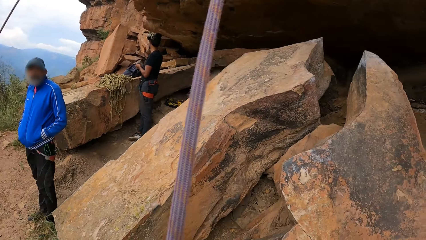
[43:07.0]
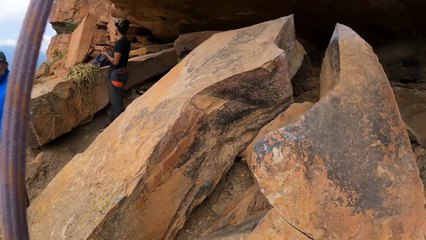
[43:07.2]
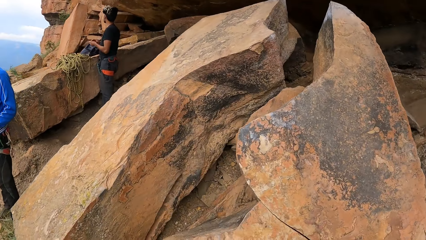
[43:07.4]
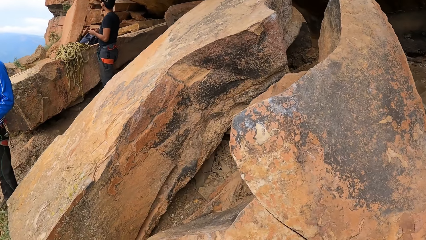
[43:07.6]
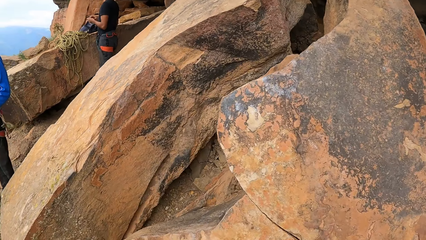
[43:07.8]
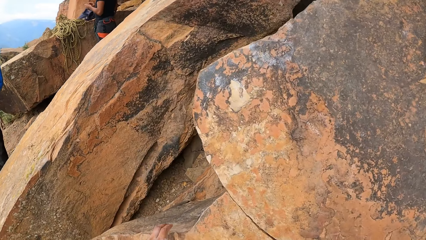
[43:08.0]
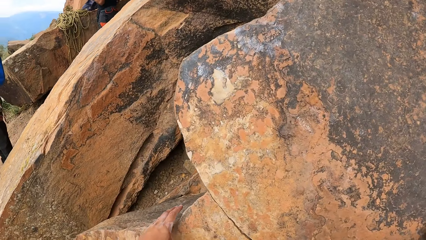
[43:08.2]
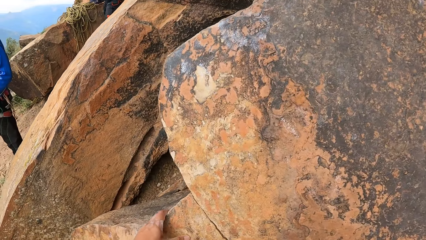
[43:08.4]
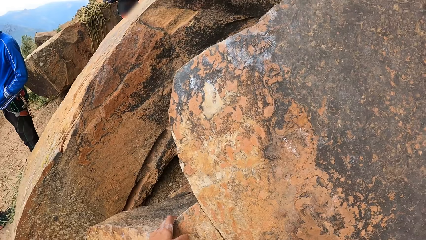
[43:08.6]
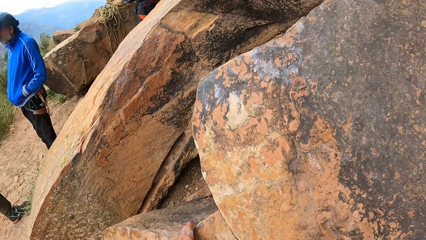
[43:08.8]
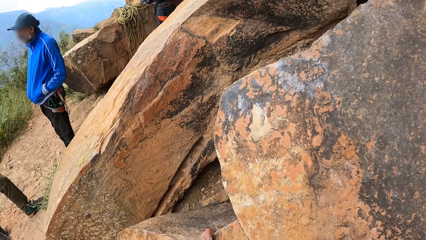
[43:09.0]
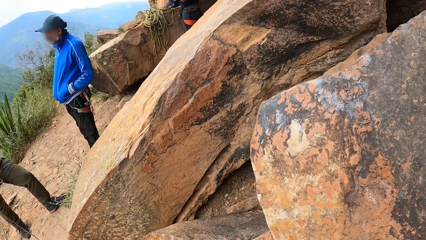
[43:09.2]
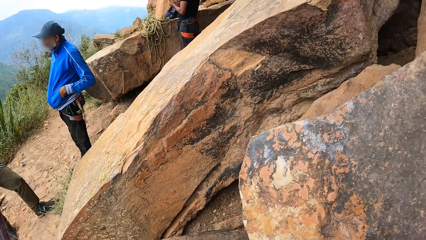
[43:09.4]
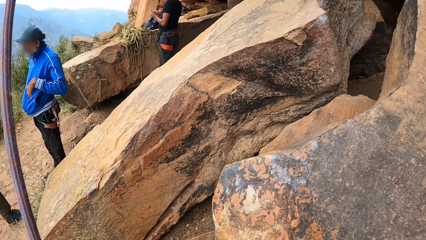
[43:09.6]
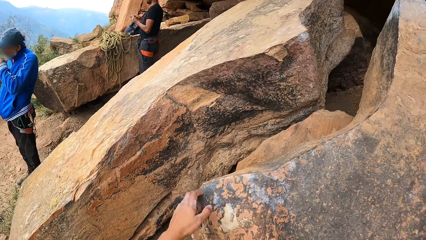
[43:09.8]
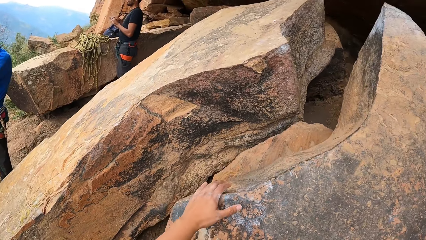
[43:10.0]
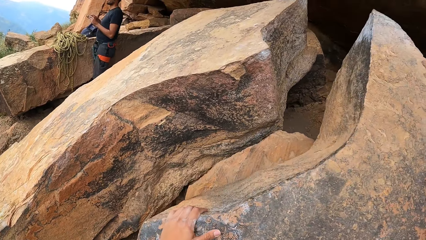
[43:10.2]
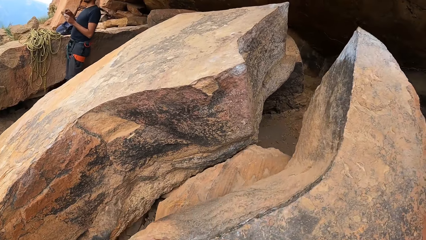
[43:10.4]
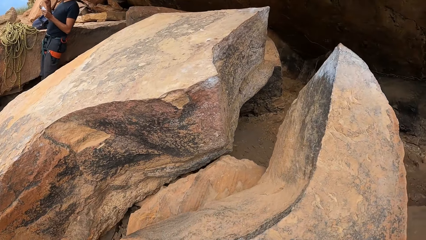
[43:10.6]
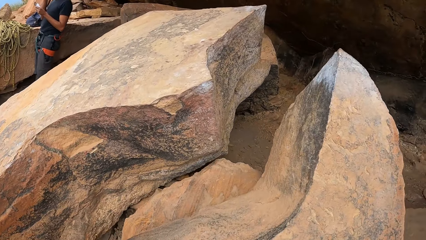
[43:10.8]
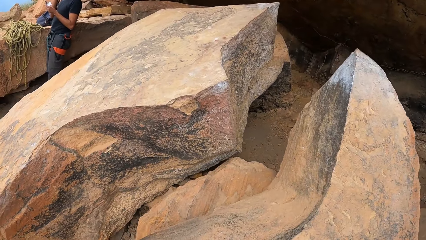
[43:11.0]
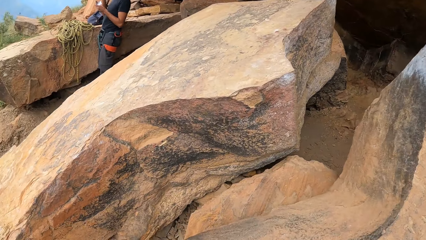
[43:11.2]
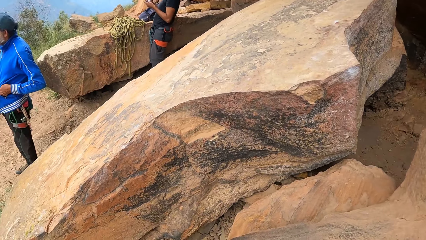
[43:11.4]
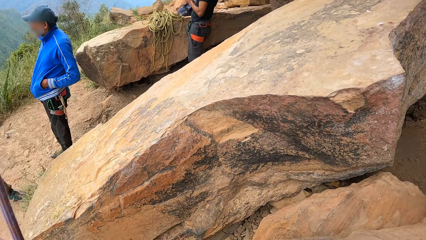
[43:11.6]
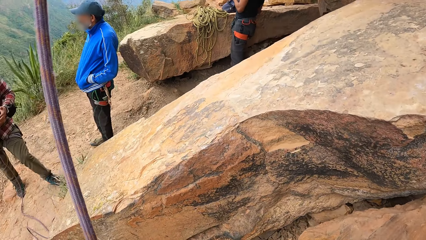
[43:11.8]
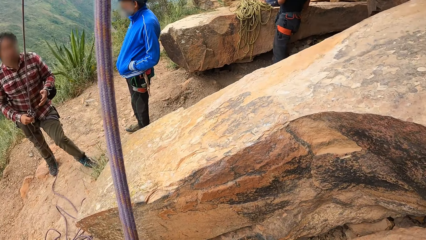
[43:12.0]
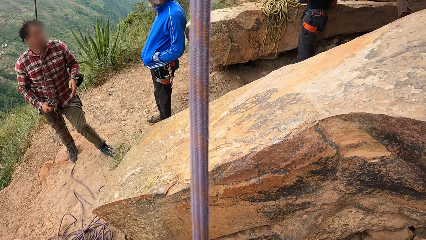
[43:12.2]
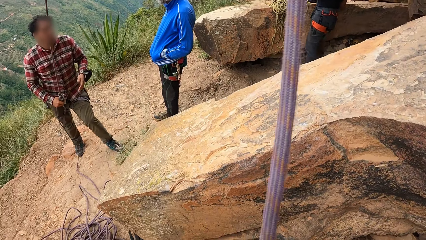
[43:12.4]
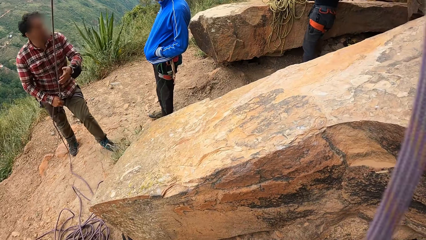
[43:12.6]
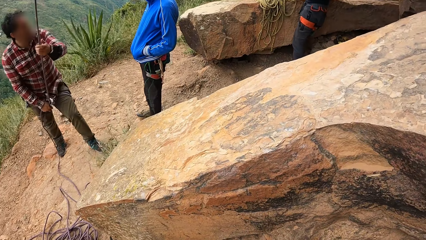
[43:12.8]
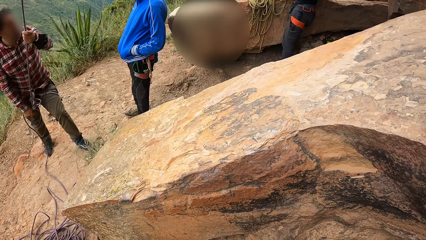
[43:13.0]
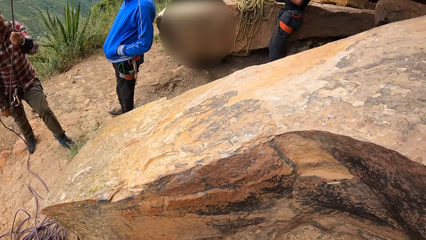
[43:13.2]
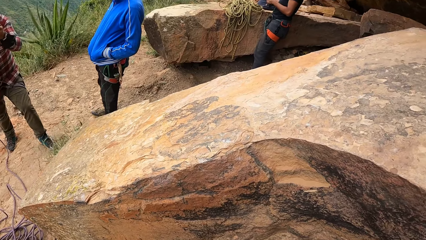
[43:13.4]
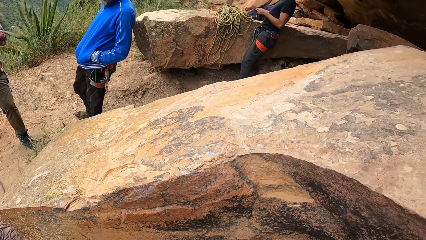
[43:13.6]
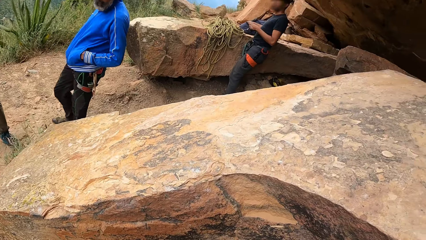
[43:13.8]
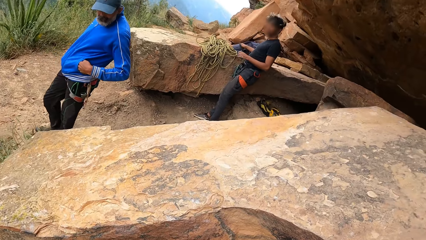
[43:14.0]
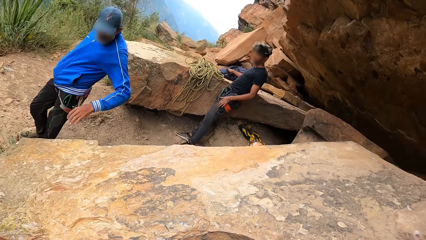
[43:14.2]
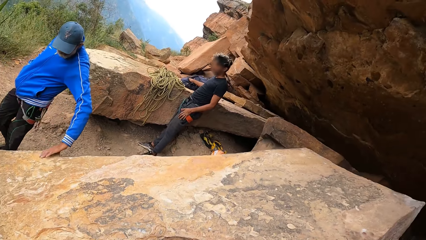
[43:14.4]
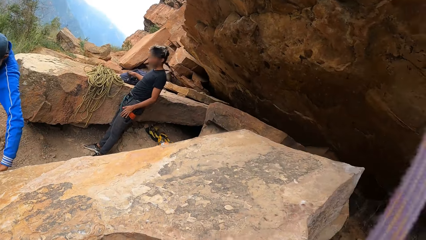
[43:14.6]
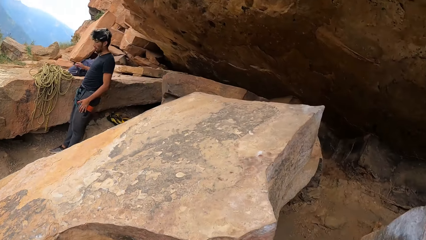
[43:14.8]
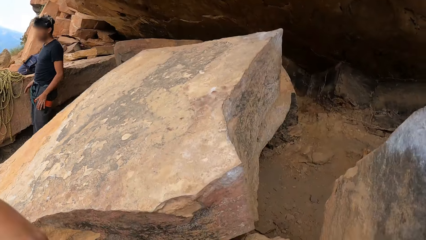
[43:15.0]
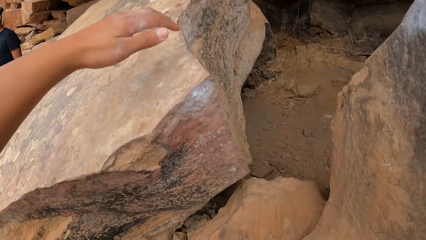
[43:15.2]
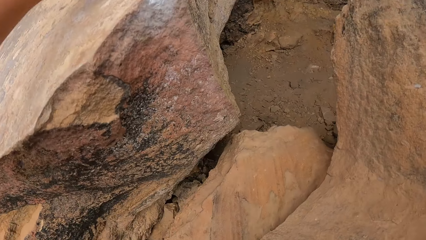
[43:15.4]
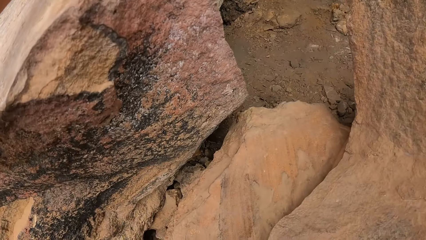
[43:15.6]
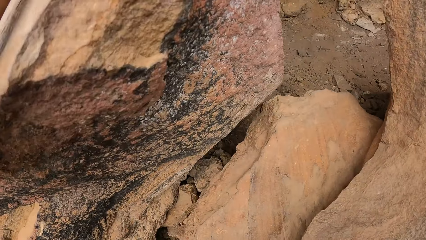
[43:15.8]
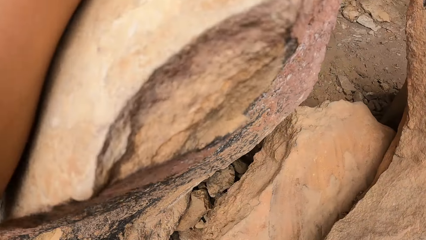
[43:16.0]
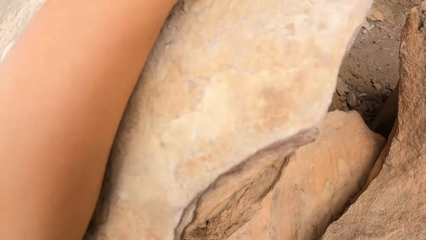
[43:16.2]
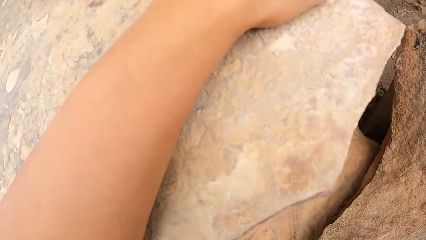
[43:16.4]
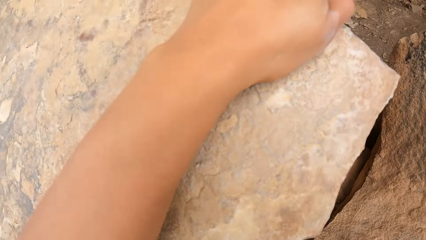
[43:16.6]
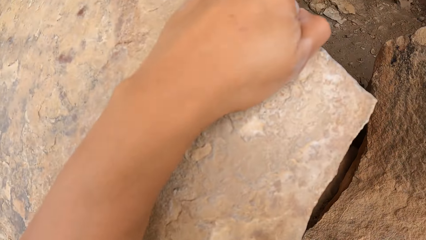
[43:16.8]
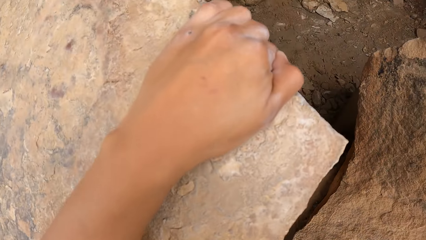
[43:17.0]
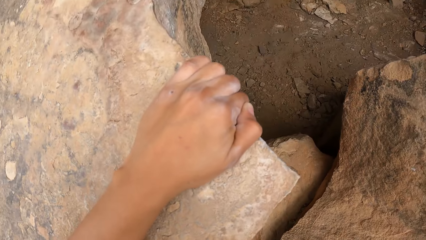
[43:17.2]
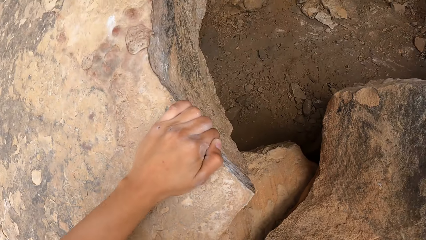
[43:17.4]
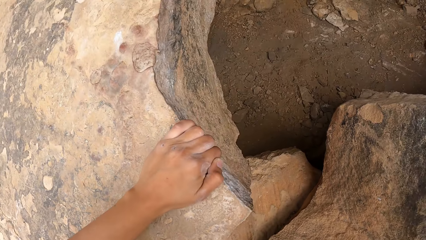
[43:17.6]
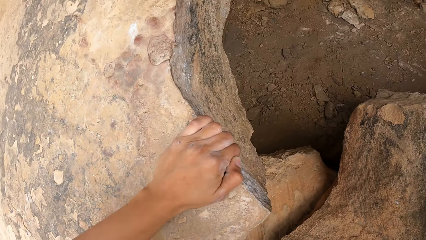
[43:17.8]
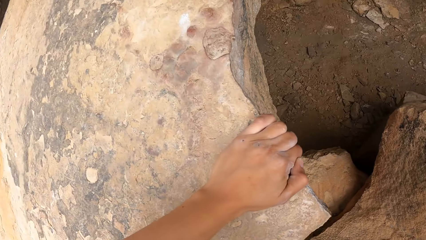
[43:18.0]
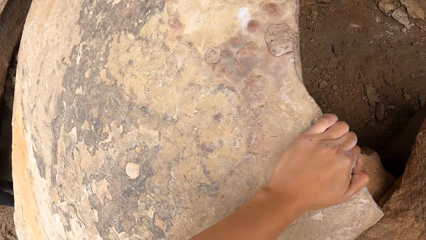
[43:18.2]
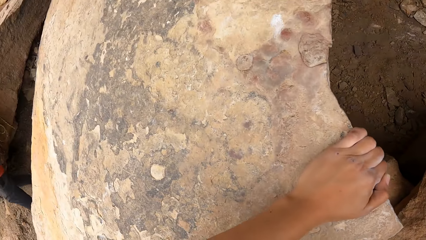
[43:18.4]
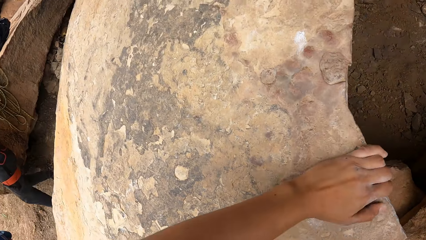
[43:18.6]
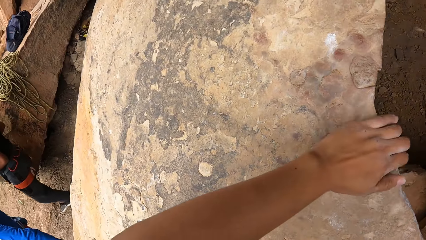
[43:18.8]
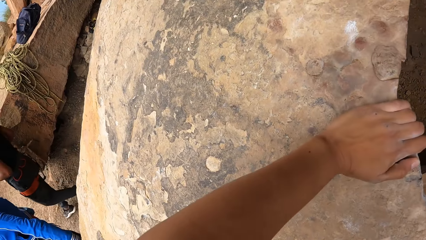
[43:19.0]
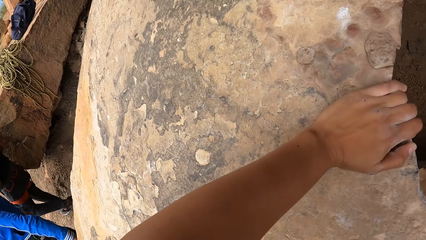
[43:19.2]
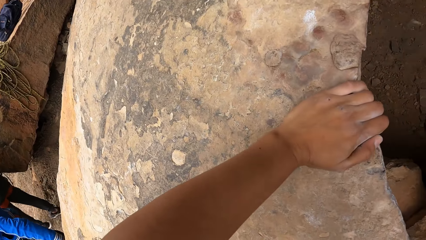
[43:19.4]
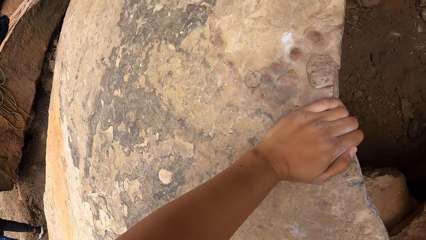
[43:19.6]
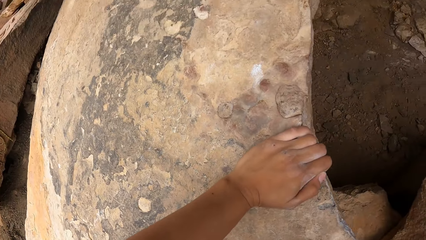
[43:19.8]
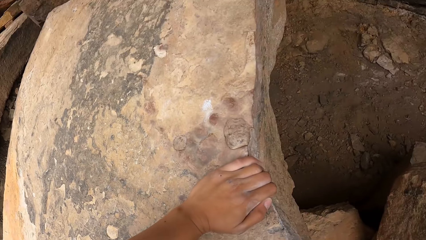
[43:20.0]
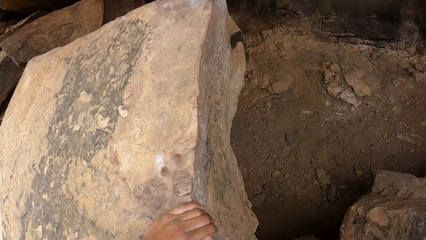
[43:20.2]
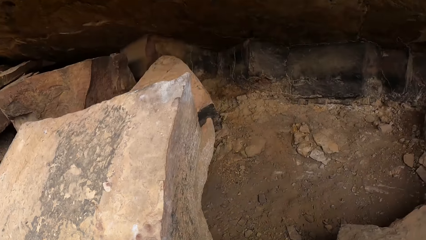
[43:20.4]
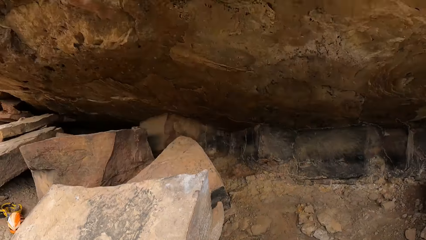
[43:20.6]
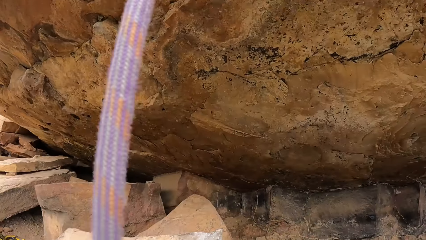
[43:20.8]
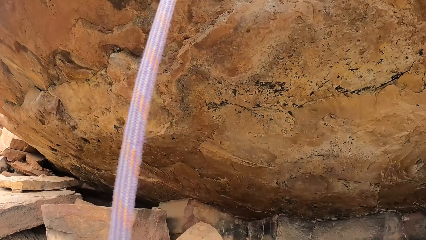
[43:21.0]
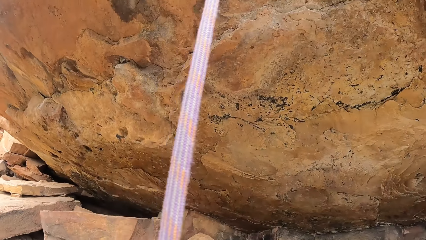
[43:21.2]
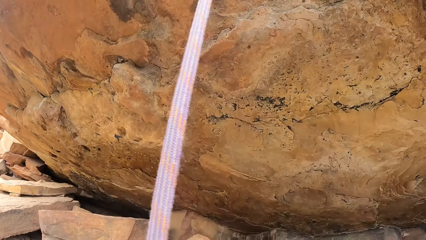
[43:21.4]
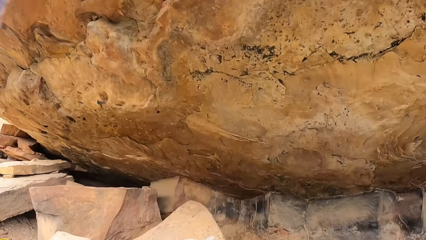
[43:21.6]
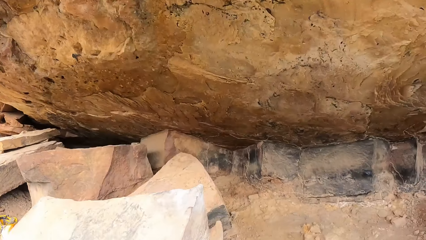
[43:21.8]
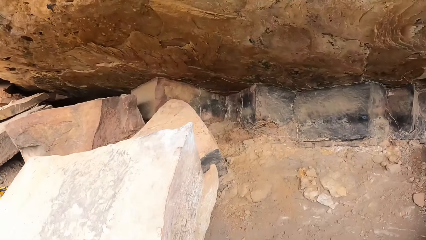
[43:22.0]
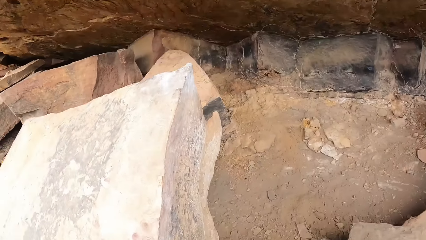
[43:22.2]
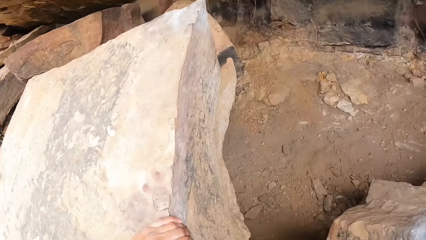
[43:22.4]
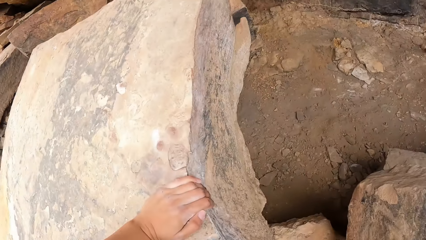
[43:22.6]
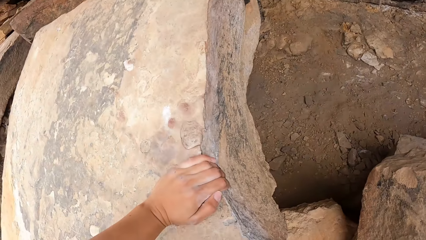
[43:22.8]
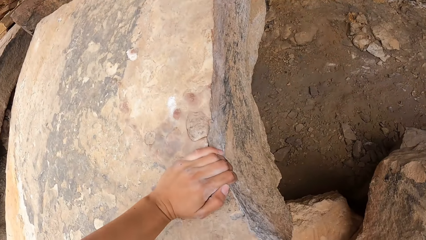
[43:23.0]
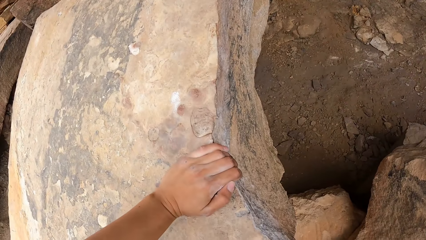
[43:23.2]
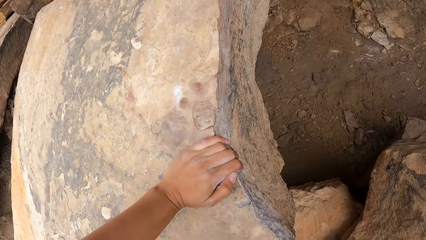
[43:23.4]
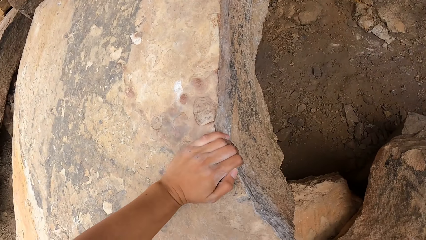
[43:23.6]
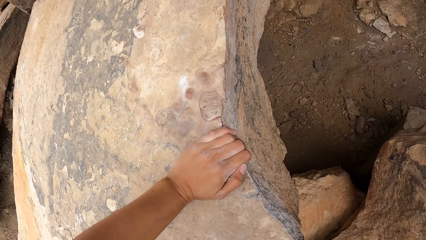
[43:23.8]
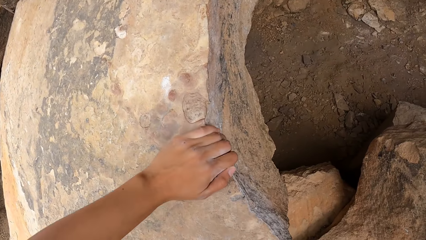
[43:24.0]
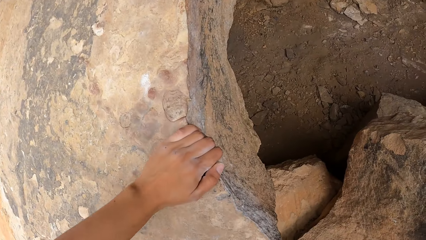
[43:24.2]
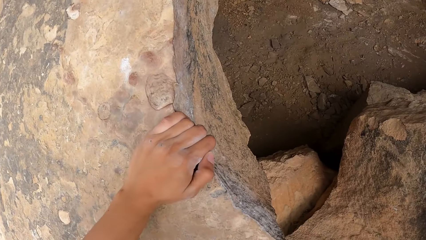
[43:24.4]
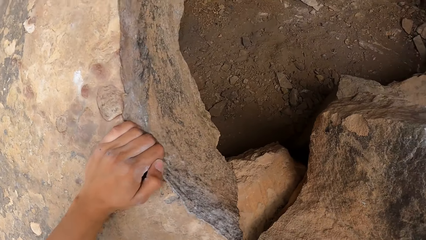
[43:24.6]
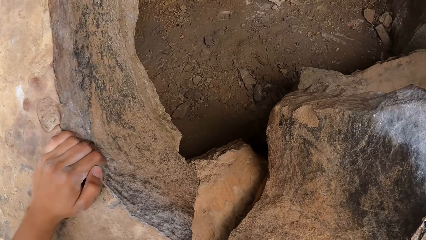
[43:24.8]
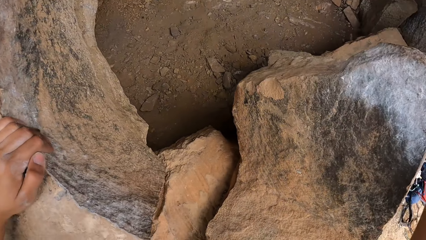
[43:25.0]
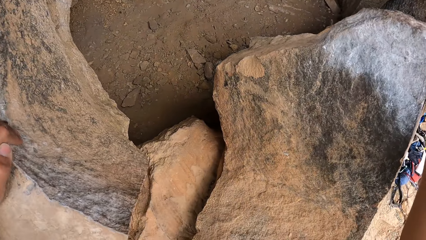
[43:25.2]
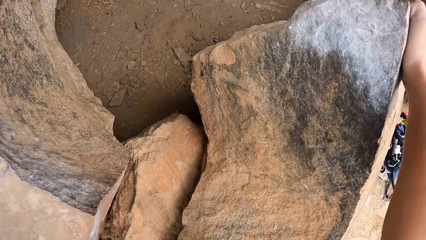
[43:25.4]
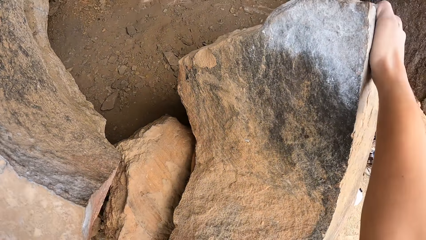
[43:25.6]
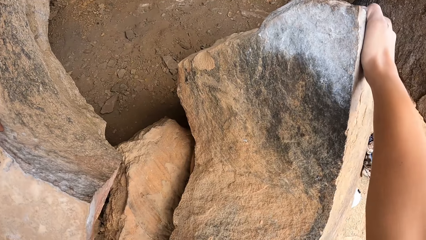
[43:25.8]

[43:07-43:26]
The camera wearer looks around and climbs the rock. They look around and look at a man. The man pulls the climbing rope. The camera wearer looks around and climbs the rock. They climb the rock again and look around.
